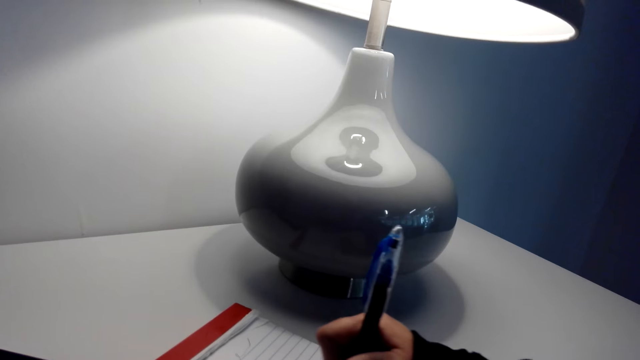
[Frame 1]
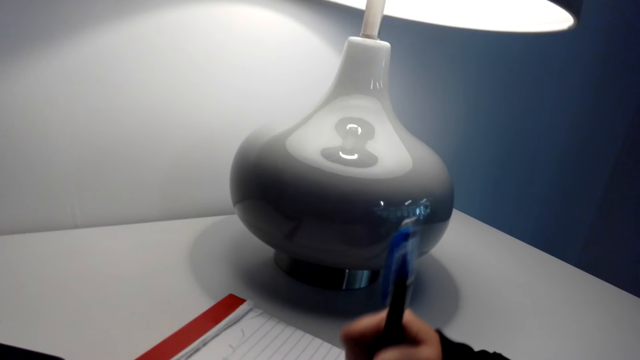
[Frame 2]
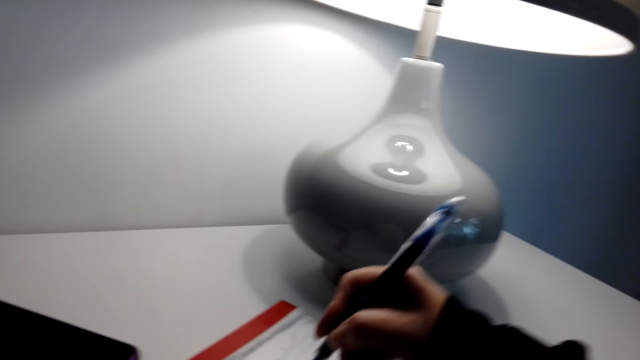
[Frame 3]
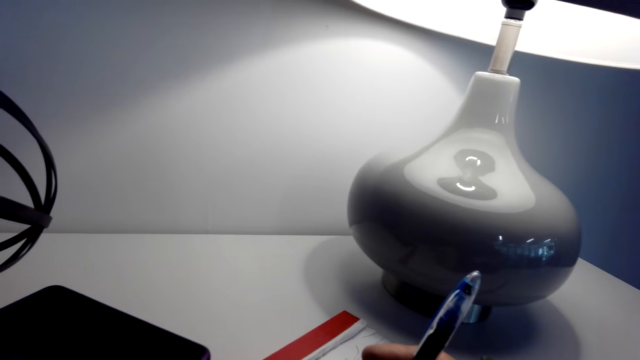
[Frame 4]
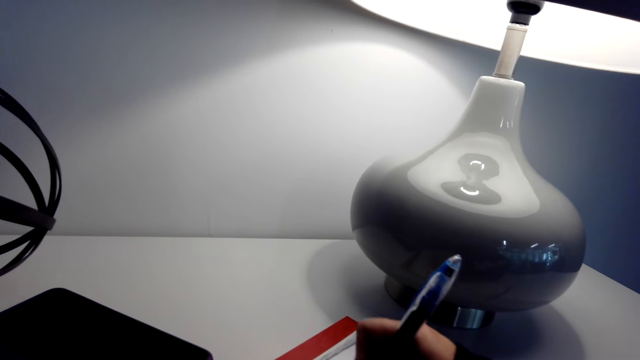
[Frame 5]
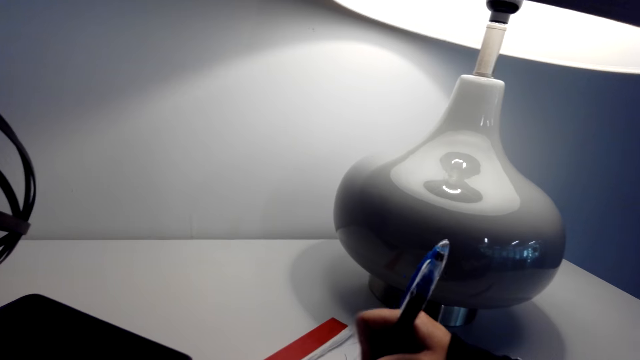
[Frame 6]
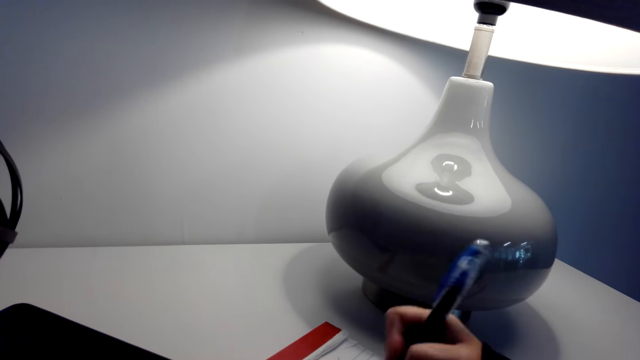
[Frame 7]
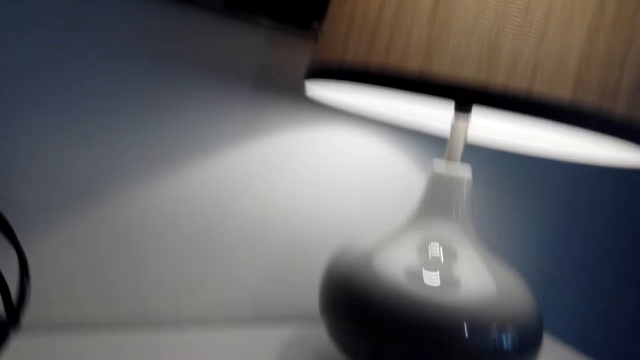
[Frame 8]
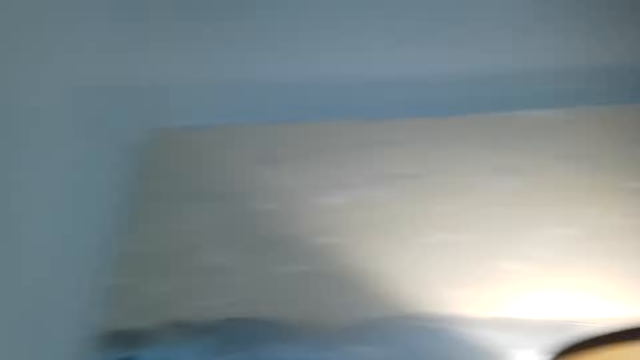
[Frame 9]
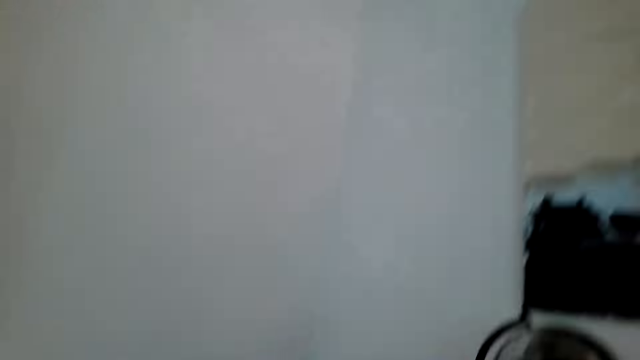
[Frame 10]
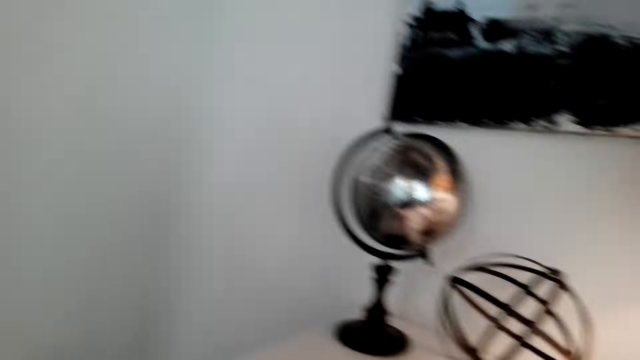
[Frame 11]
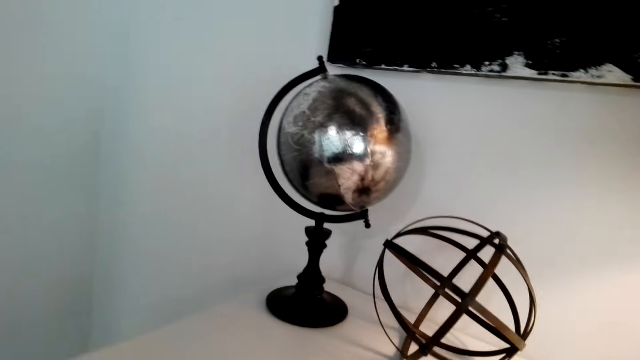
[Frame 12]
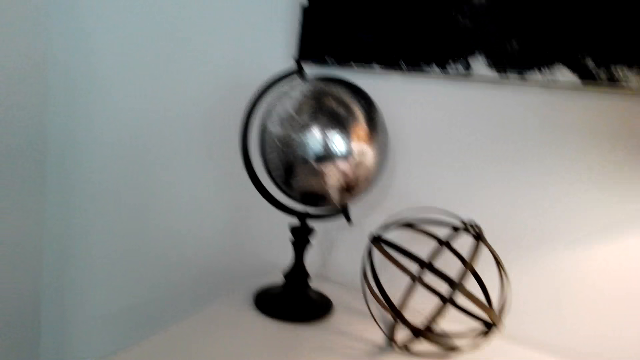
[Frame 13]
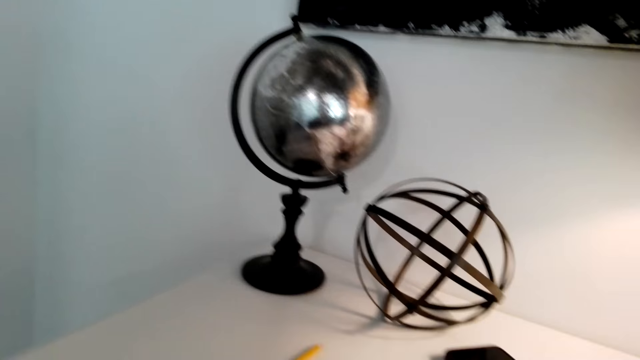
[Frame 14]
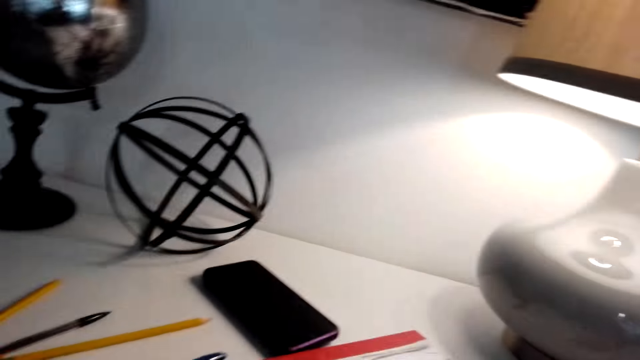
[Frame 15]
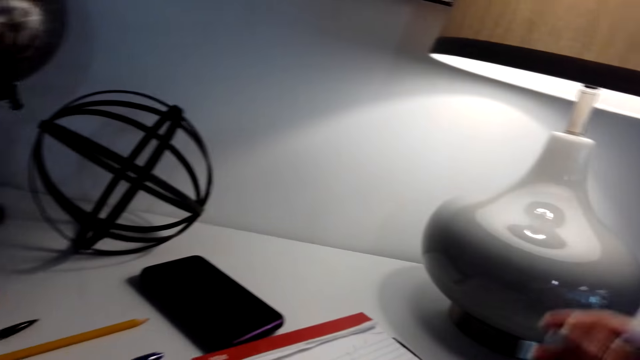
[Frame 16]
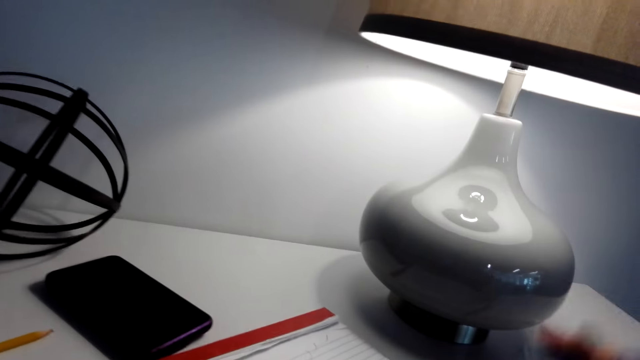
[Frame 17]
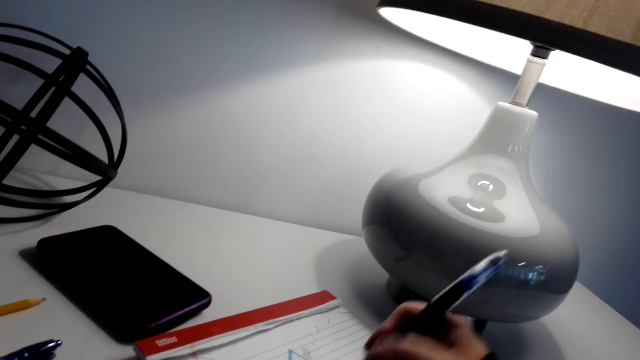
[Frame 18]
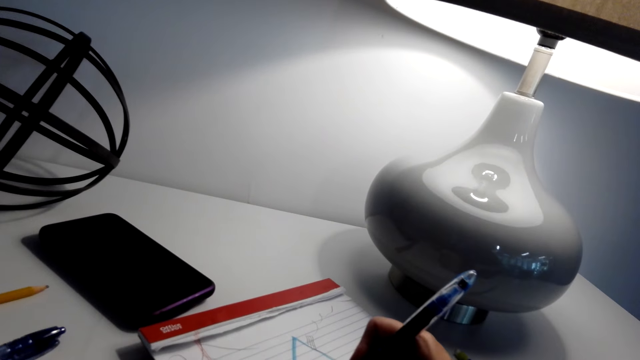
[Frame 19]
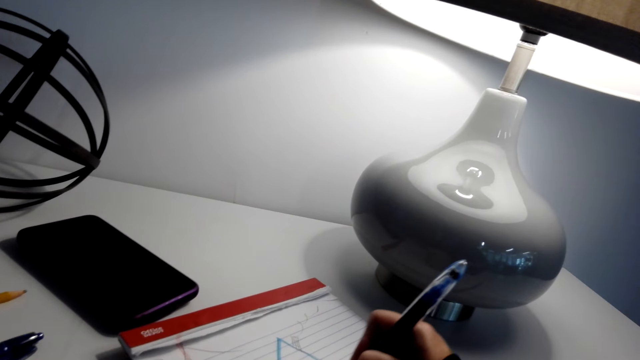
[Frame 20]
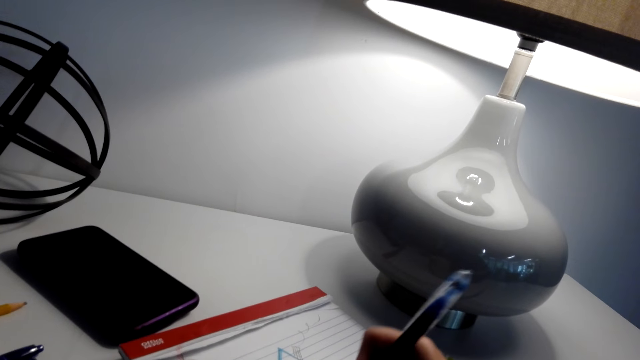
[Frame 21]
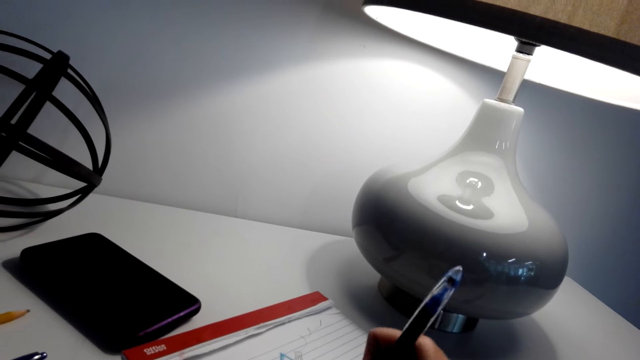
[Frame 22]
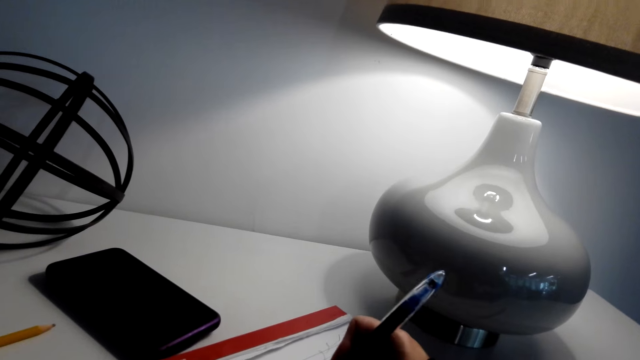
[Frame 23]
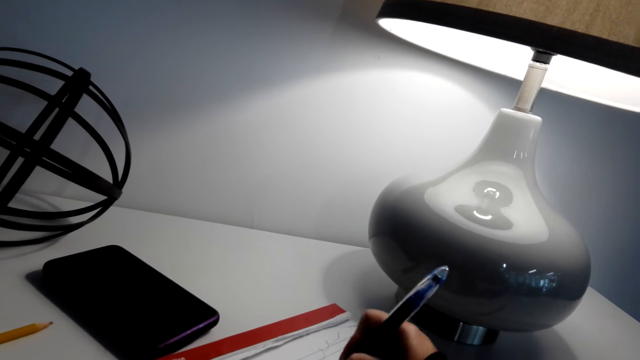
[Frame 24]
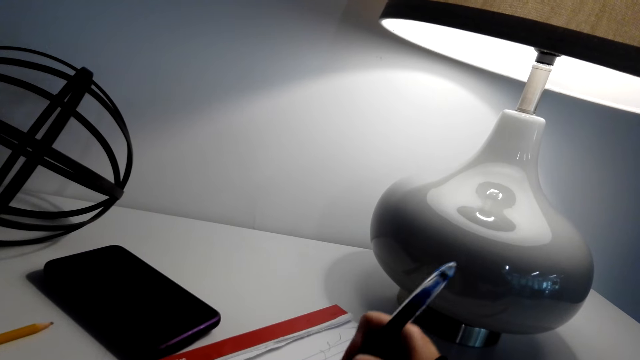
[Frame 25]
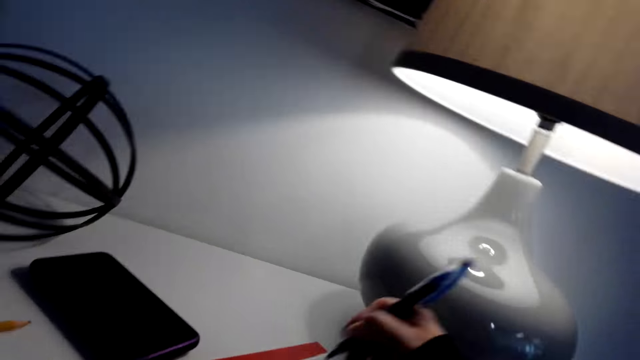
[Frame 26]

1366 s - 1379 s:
The camera wearer stares around the house. They talk. They laugh. They draw on the book.

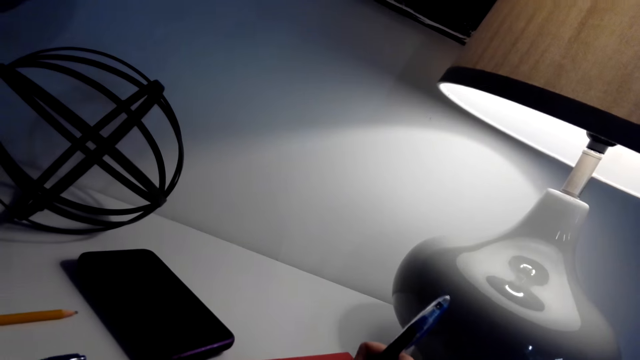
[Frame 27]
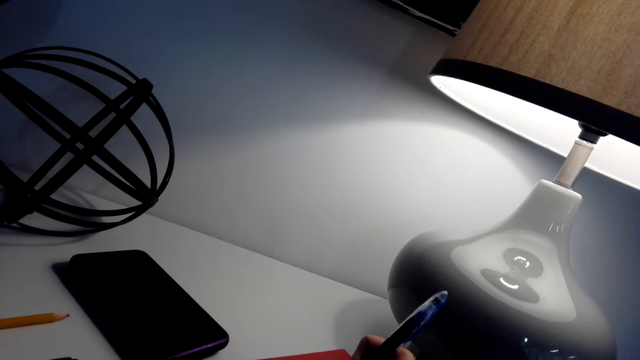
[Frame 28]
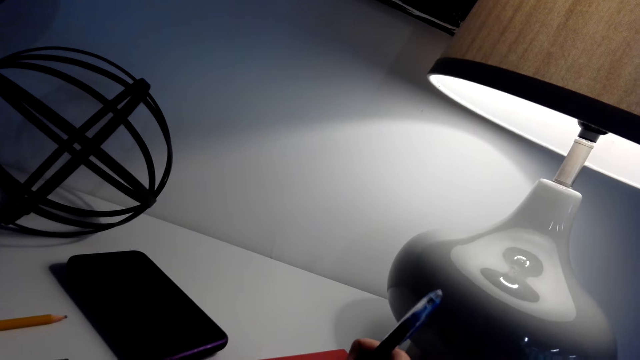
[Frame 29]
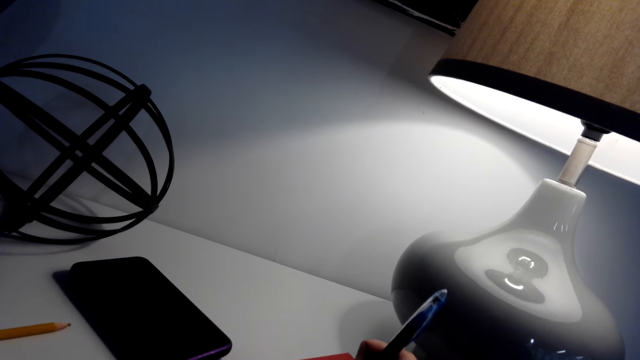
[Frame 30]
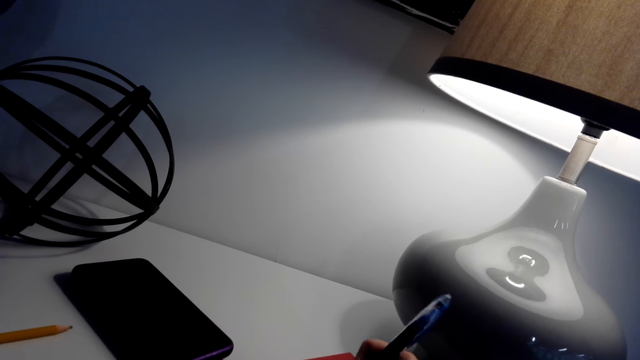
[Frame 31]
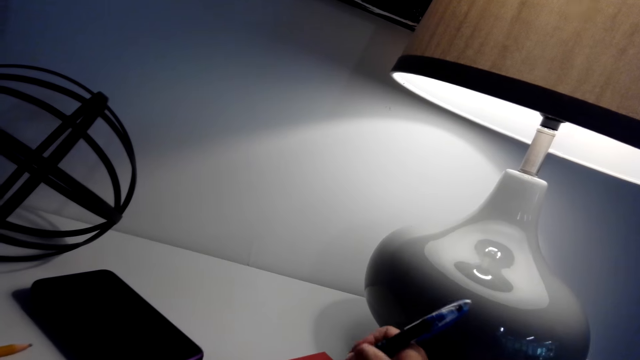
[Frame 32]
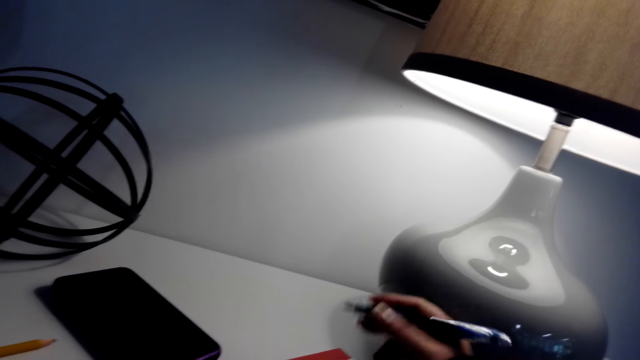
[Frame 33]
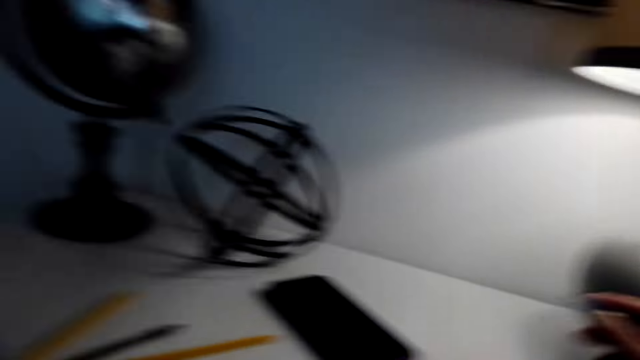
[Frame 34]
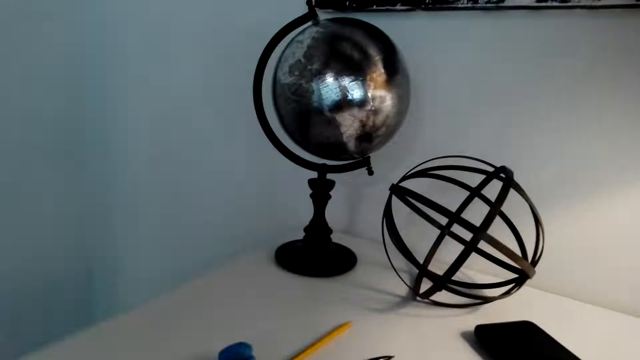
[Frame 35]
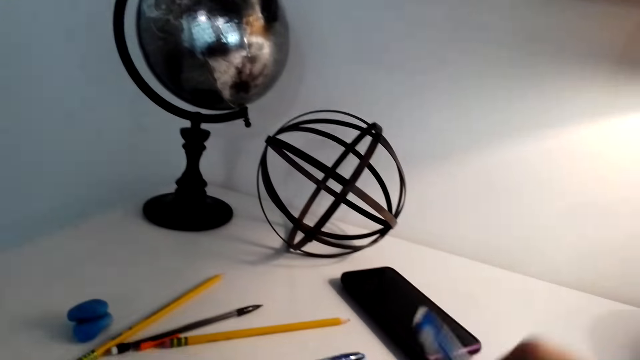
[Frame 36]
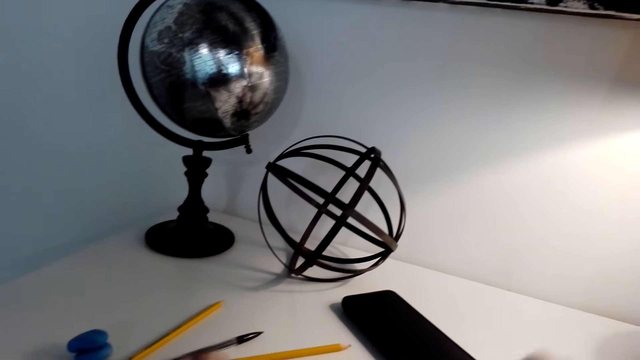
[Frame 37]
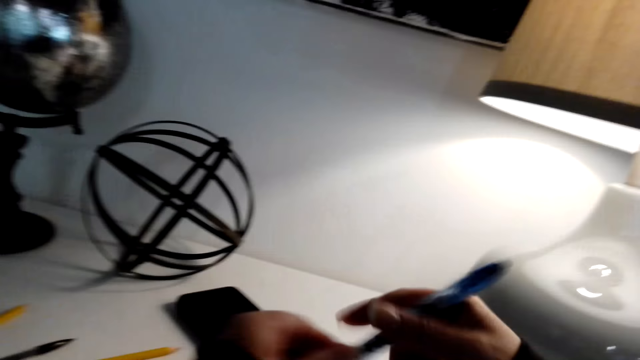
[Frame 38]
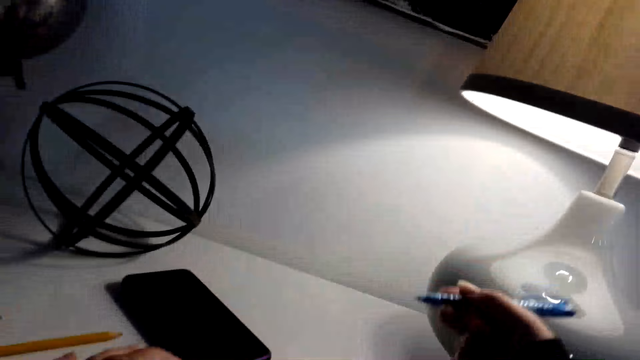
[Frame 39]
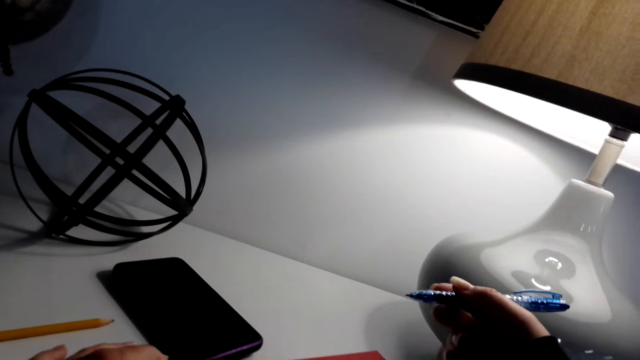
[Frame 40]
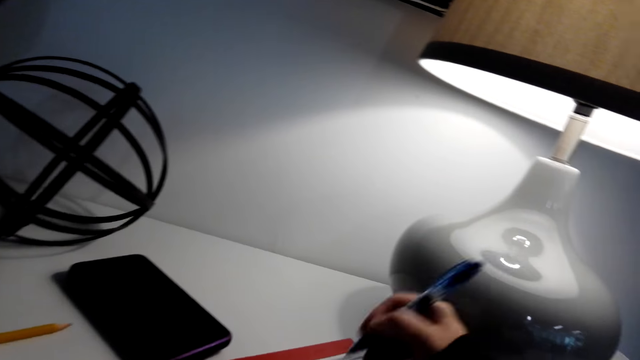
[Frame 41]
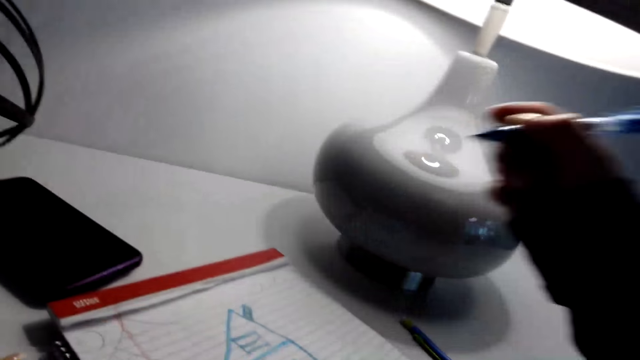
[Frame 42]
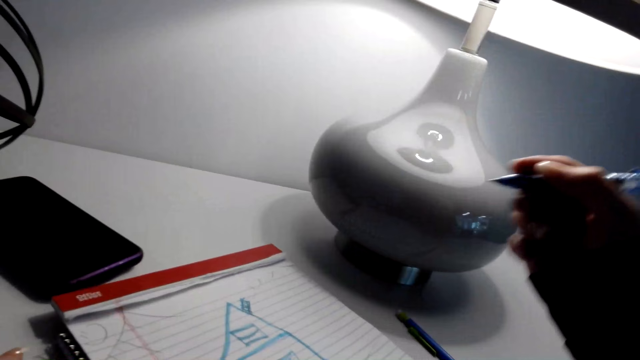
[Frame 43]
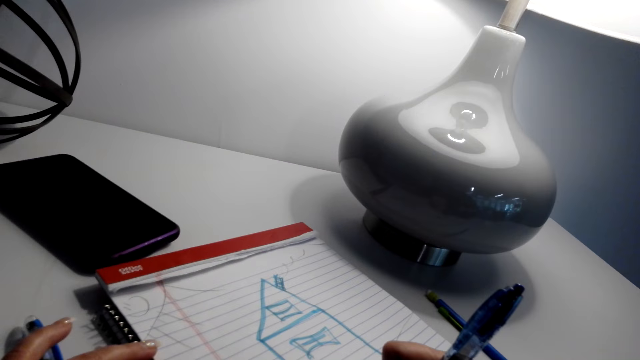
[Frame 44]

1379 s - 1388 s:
The camera wearer talks. They draw in the book.
